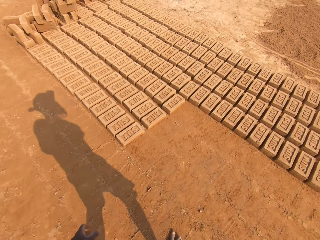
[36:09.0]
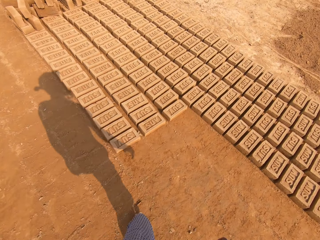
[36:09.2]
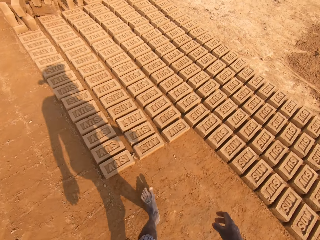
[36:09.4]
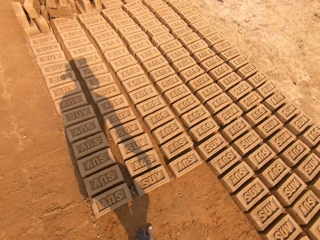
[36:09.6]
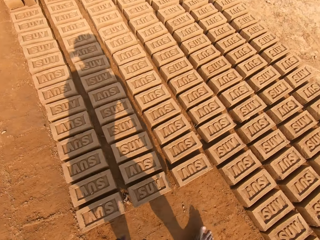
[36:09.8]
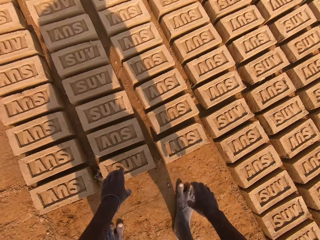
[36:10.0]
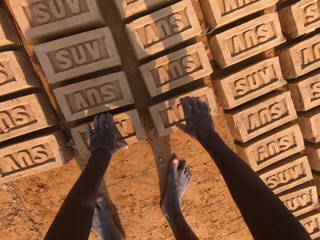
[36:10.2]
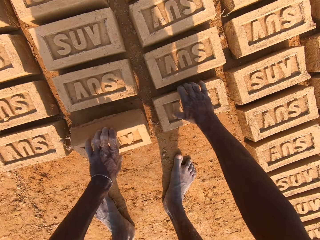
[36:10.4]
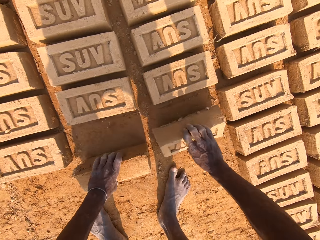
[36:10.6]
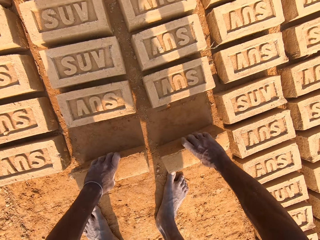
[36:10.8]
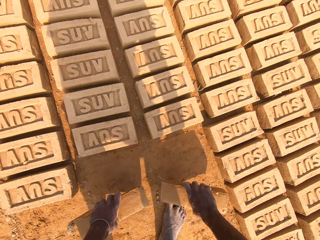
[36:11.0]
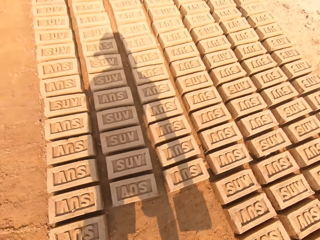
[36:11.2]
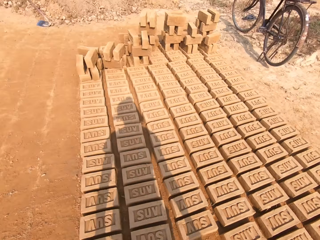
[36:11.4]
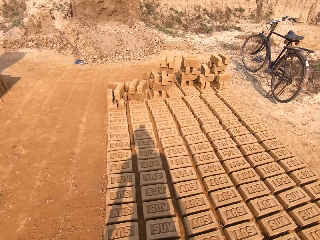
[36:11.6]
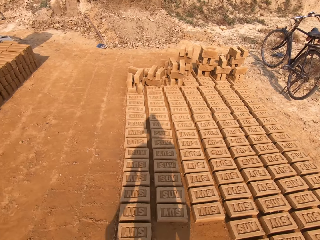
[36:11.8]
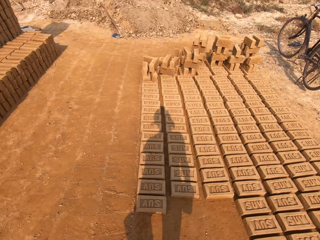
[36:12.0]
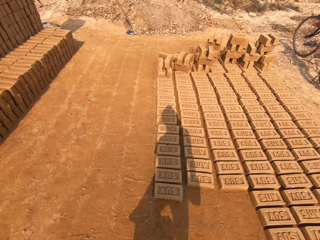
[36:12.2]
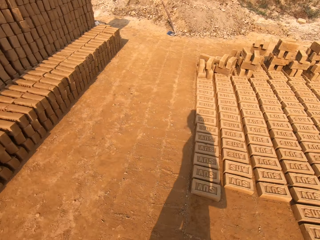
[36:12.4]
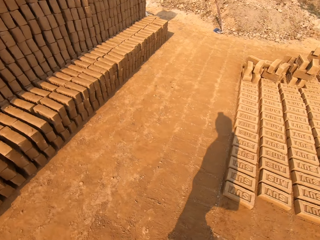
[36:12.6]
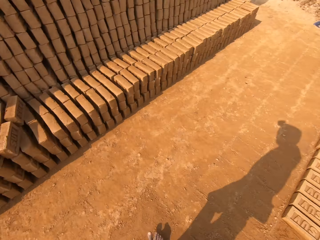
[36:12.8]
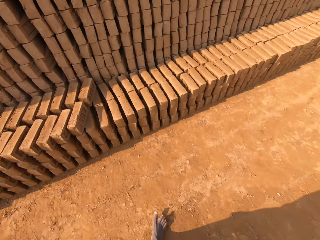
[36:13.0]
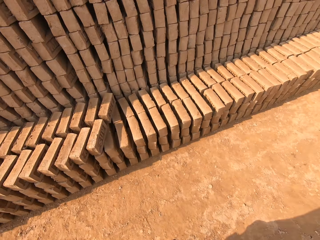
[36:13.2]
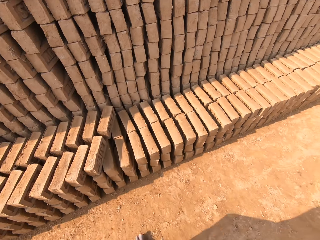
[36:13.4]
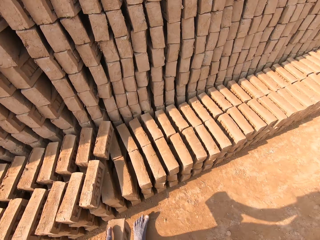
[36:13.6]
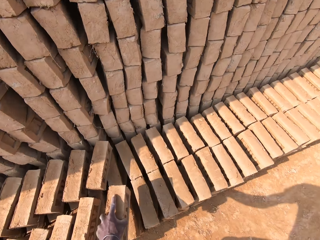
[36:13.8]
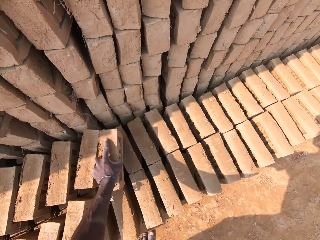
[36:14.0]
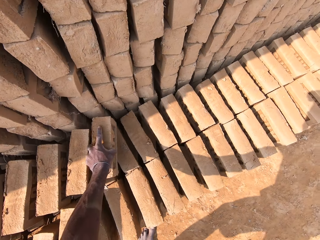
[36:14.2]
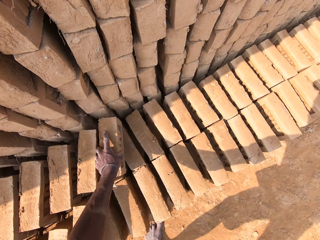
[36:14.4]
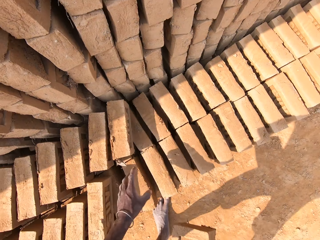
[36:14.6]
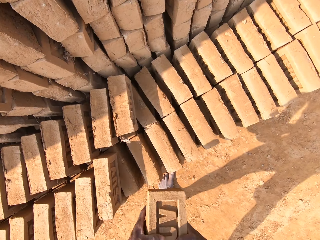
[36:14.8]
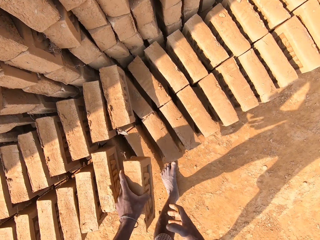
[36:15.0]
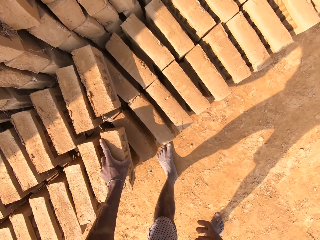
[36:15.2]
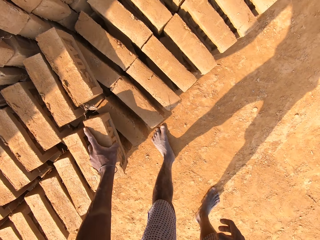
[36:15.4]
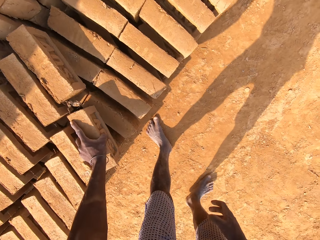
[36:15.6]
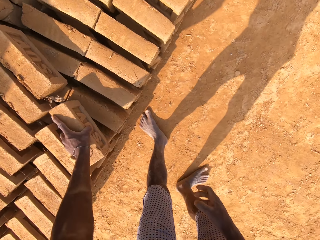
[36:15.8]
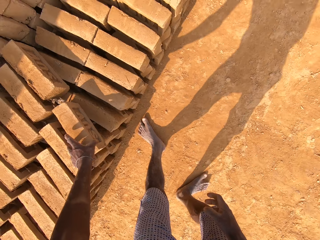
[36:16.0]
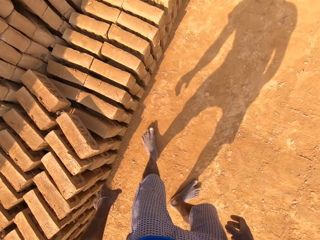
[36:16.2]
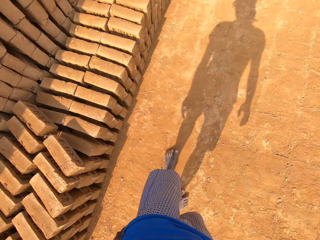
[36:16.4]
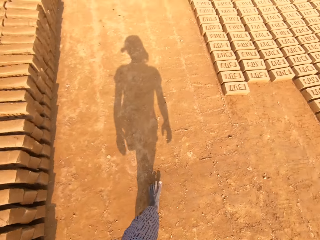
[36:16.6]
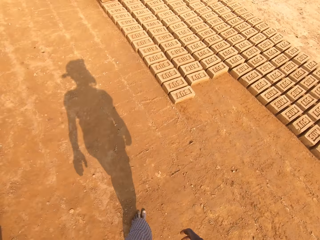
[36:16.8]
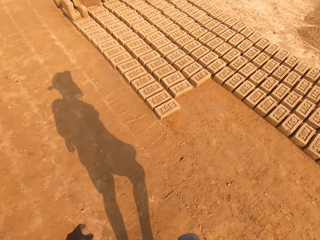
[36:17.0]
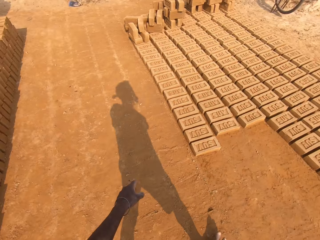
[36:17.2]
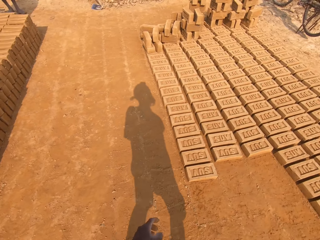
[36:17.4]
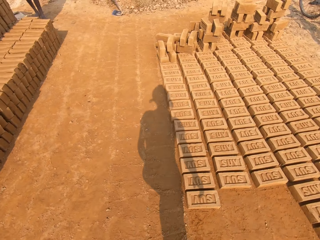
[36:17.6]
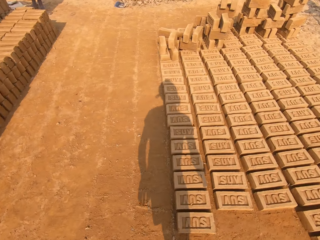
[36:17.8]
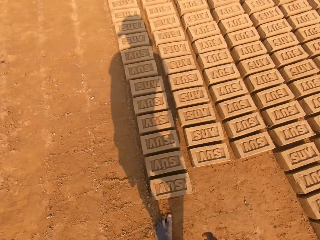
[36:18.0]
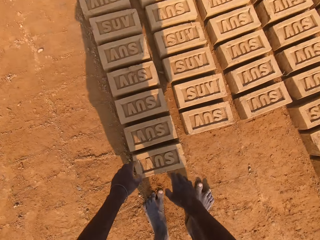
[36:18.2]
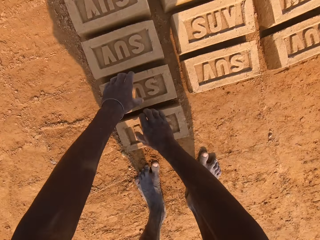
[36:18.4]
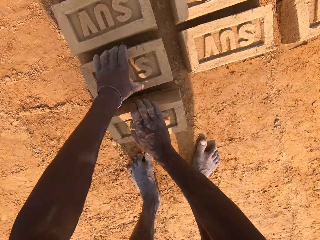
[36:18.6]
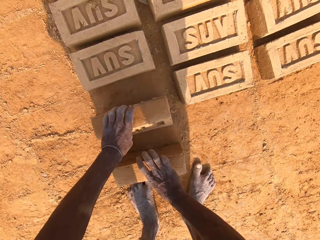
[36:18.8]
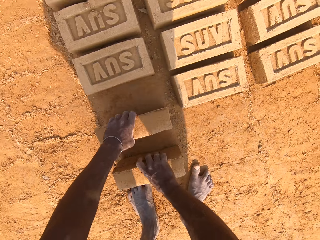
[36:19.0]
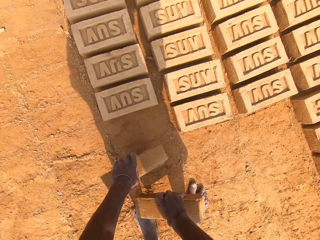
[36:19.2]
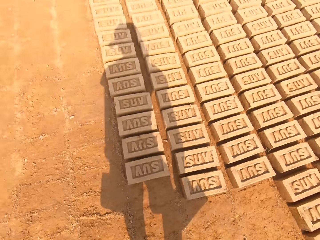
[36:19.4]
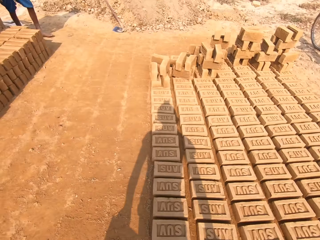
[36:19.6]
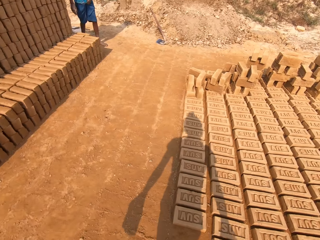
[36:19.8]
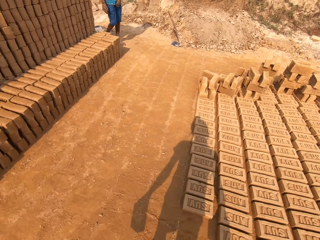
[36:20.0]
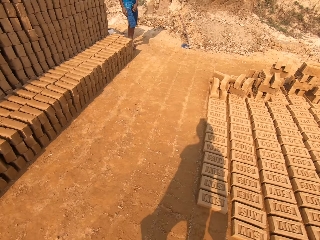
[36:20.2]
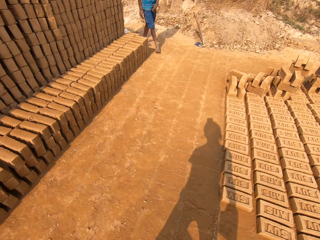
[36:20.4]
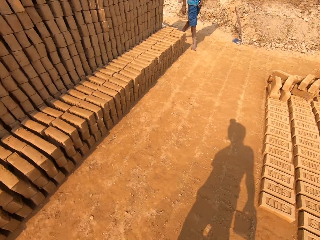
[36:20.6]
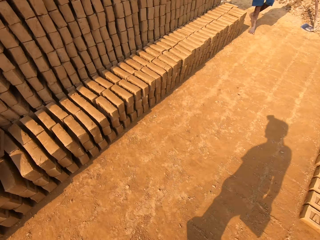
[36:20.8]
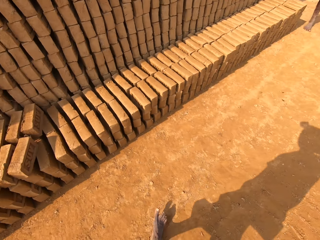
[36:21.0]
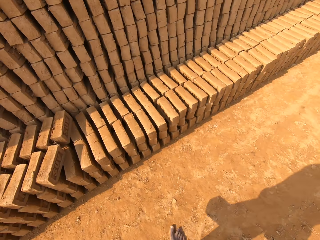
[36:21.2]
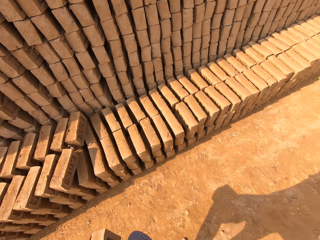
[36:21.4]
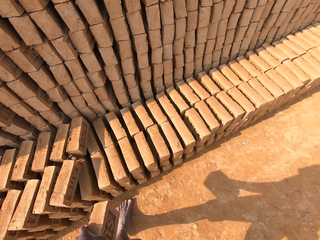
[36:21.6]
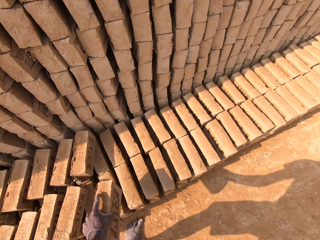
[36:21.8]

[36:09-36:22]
The camera wearer picks up a block or brick, and picks up the bricks from the ground. They walk across the field. They put the block down, switch the block from the right hand to the left and drop the bricks on the brick. They walk across the field. They pick up the block and pick up the bricks from the ground. They walk across the field. A man walks in the field.

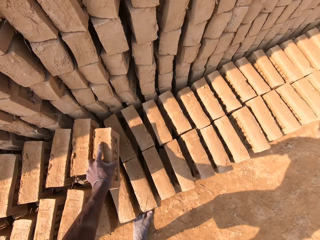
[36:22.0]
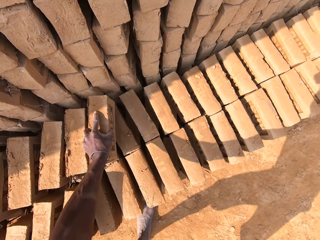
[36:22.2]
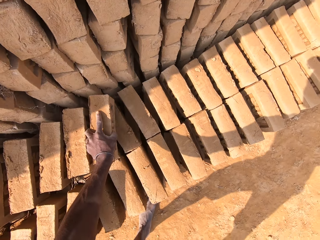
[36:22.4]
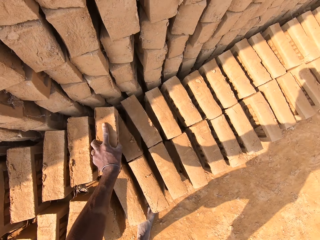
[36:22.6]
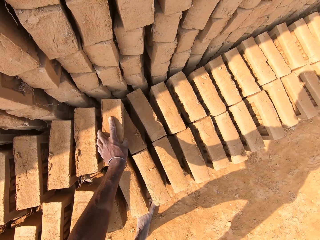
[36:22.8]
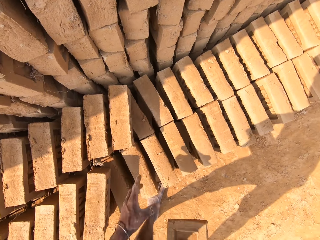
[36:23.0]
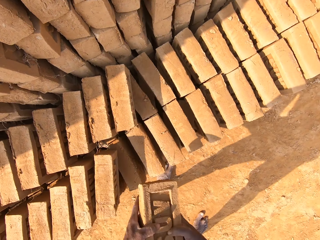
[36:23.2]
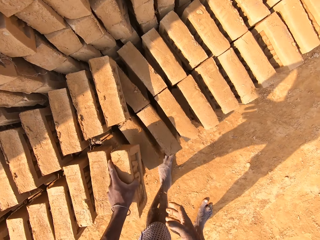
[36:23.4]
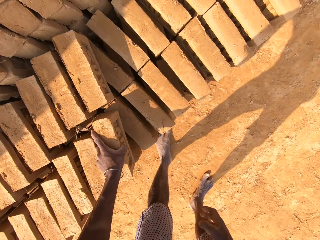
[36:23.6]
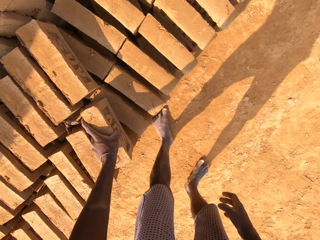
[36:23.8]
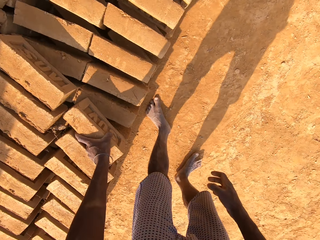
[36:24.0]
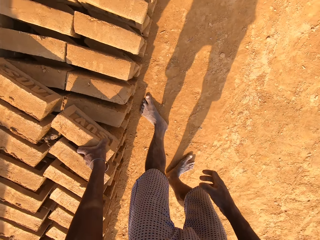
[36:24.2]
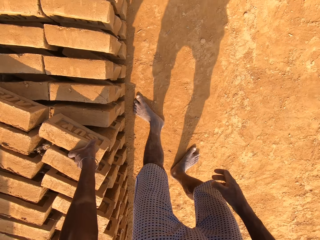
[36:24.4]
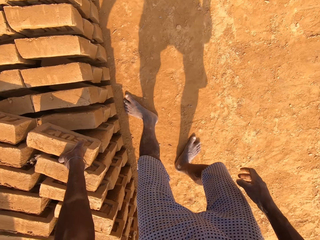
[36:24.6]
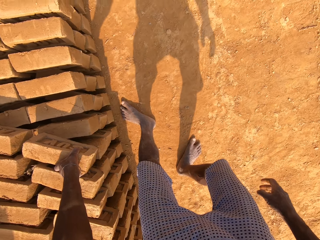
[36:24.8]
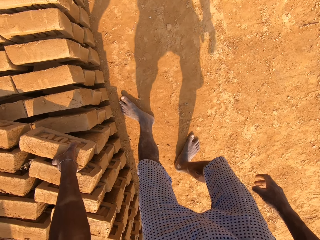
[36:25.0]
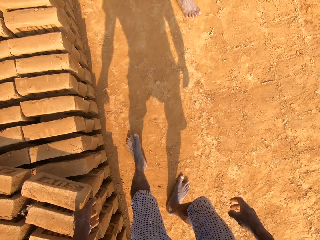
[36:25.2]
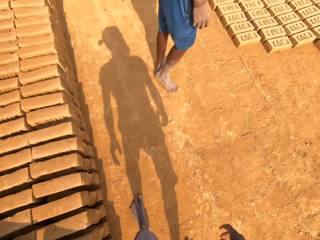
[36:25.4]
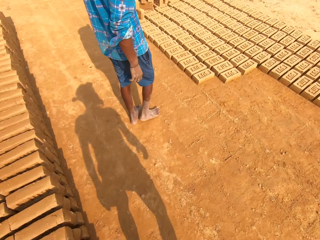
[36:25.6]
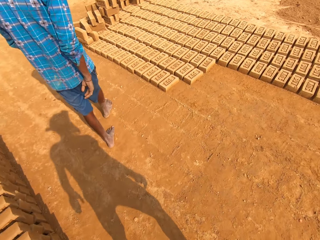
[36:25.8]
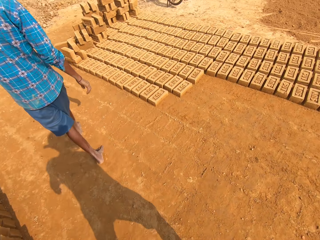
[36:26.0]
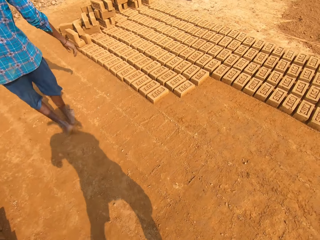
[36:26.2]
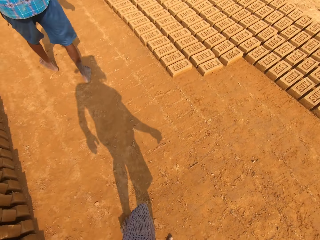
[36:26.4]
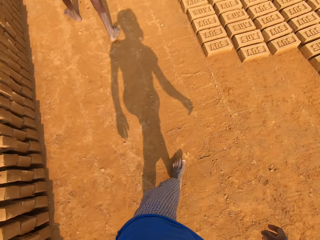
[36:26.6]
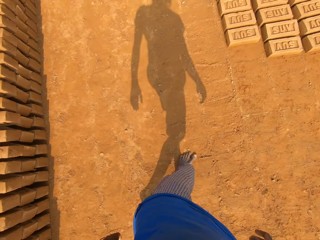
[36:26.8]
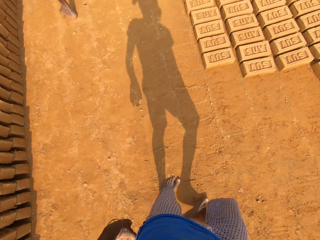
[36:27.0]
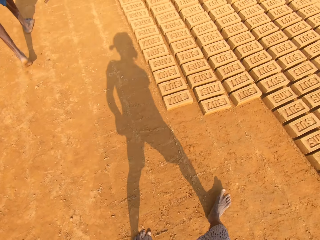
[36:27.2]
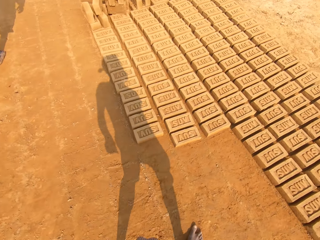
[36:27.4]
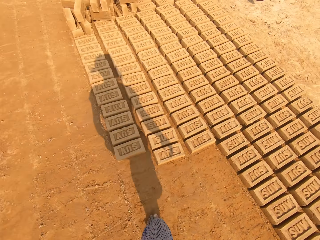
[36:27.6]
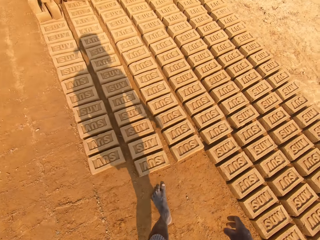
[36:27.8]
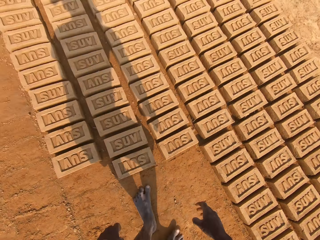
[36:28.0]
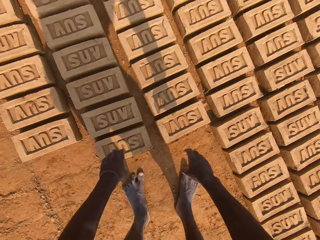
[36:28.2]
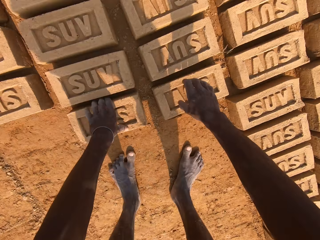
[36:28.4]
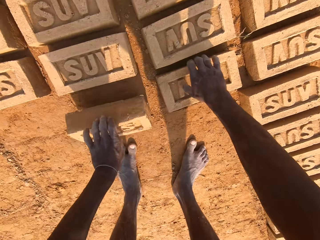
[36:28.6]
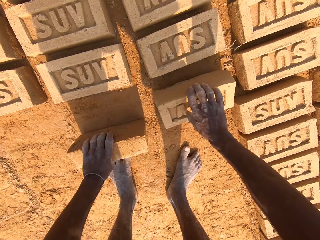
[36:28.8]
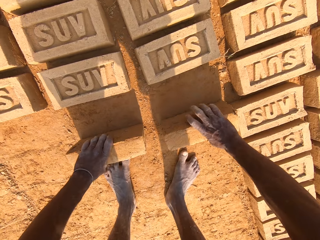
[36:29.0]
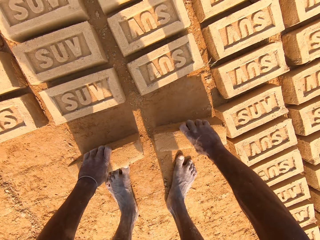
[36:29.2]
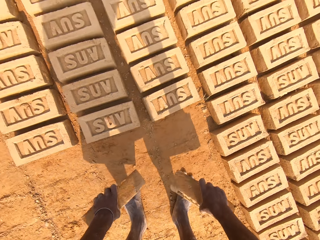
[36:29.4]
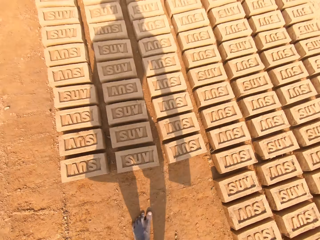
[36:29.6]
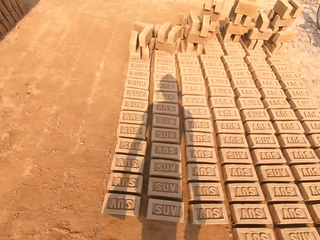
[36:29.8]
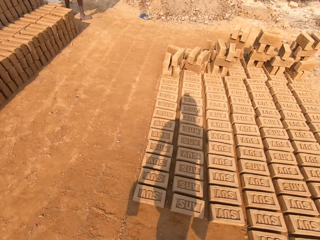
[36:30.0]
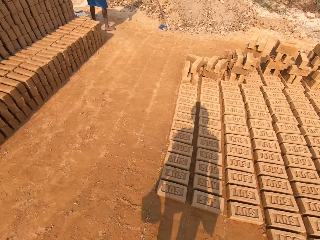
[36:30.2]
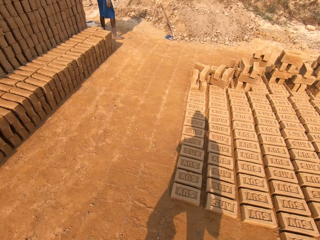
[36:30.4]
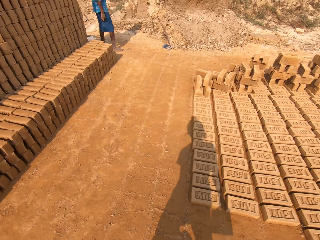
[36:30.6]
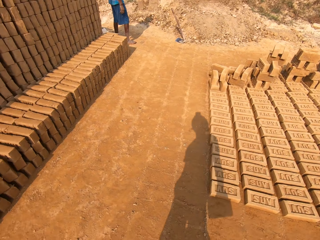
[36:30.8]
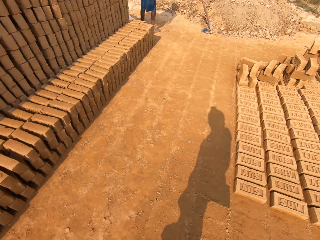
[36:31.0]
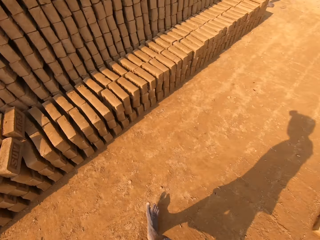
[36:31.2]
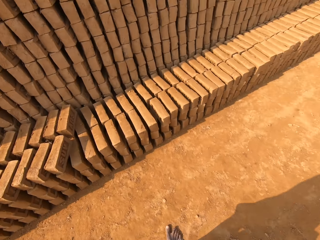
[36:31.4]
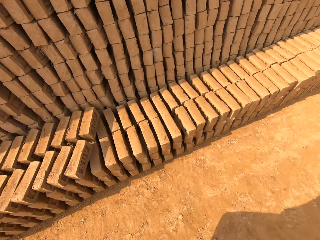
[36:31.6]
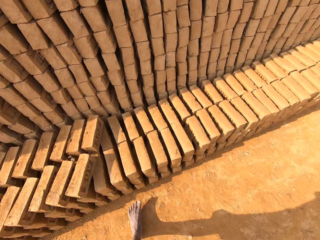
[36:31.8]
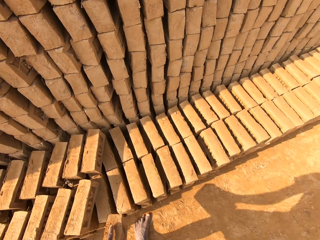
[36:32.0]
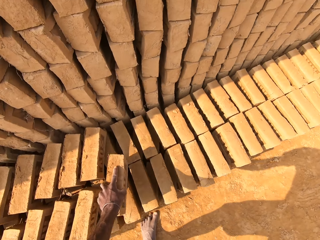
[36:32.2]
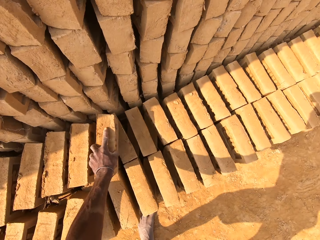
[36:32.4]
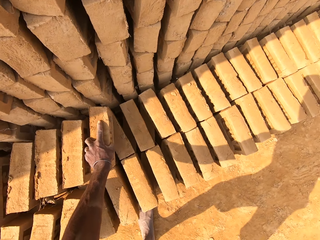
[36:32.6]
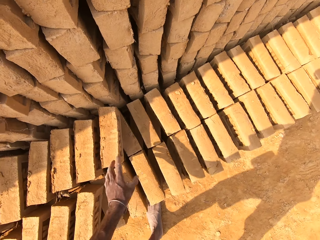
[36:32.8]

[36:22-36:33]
The camera wearer puts a block or brick down, switches the block from the right hand to the left and drops the bricks on the brick. A man walks away. The camera wearer walks across the field. They pick up the block and pick up the bricks from the ground. They walk across the field. They put the block down.
